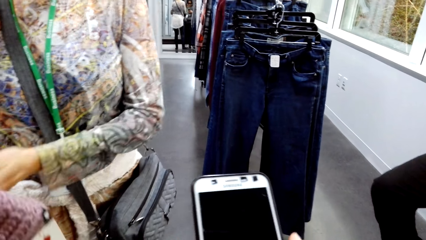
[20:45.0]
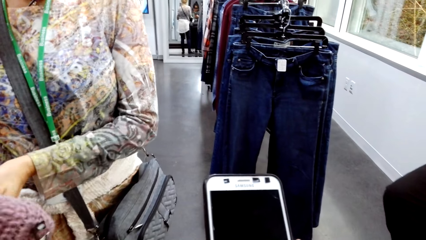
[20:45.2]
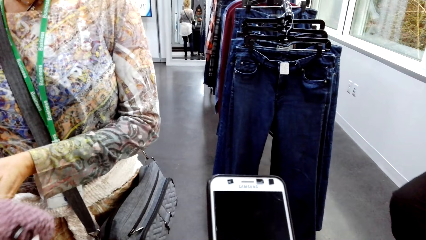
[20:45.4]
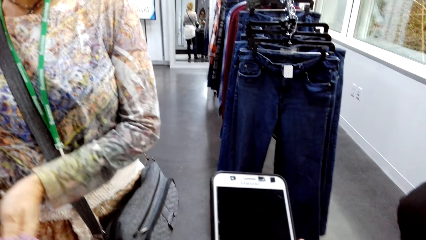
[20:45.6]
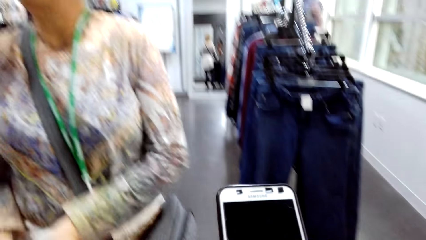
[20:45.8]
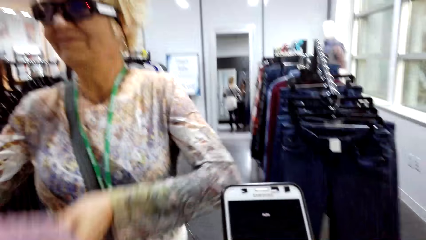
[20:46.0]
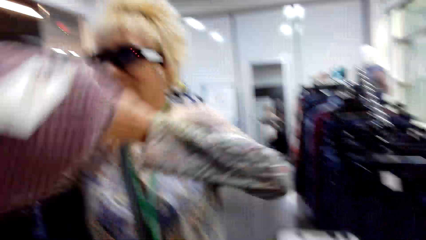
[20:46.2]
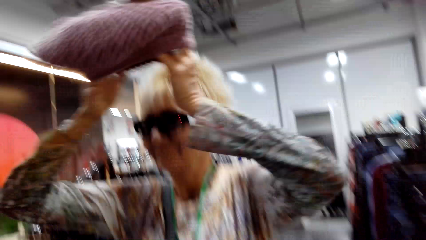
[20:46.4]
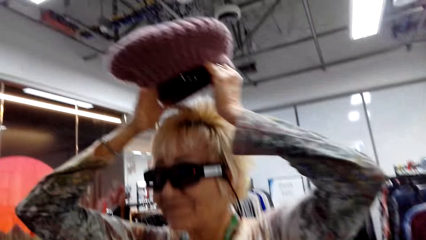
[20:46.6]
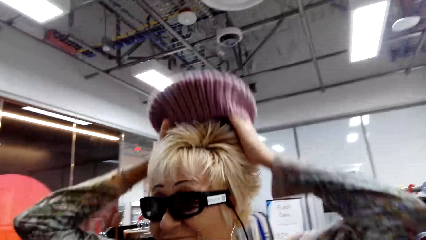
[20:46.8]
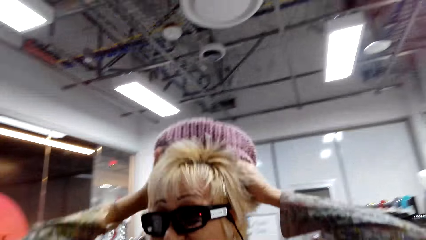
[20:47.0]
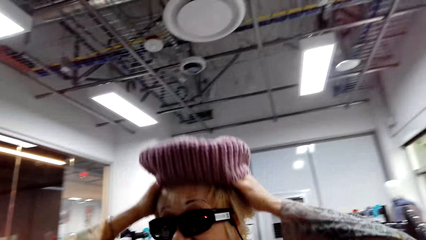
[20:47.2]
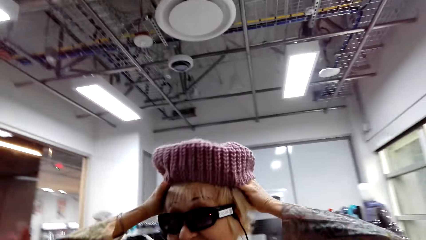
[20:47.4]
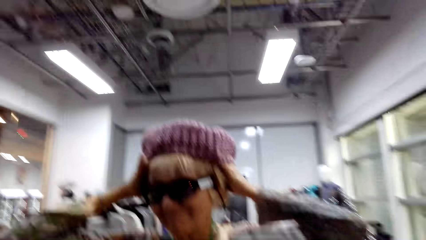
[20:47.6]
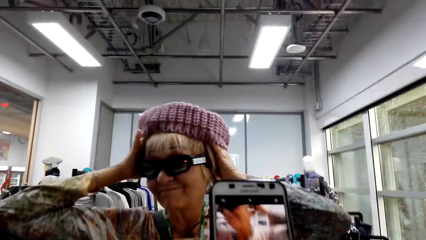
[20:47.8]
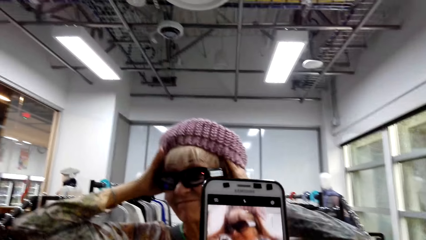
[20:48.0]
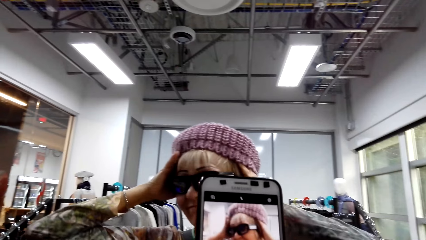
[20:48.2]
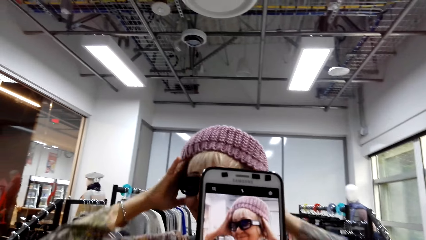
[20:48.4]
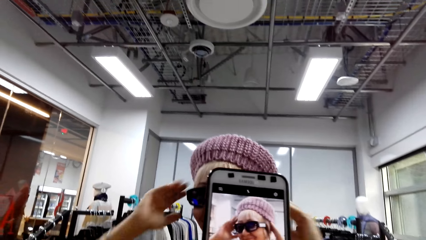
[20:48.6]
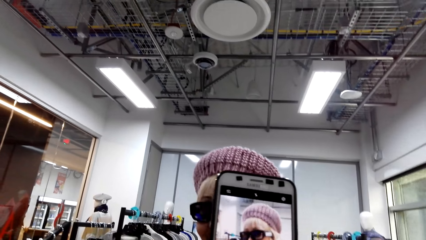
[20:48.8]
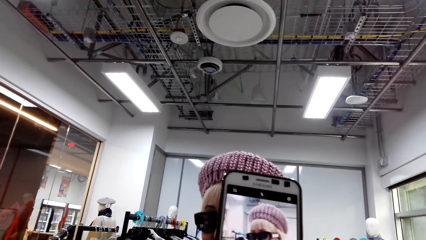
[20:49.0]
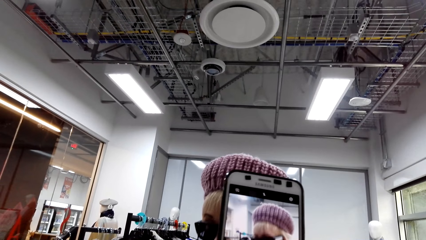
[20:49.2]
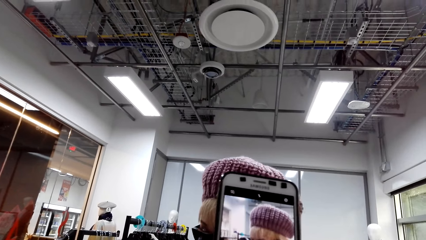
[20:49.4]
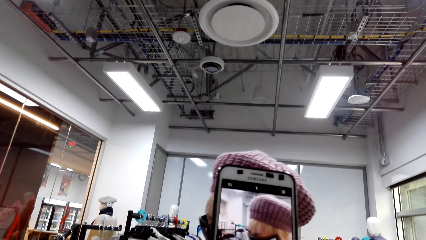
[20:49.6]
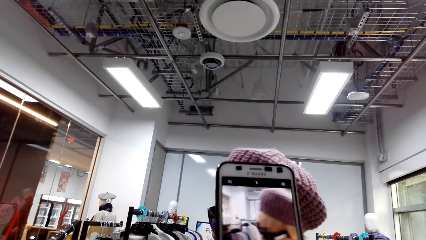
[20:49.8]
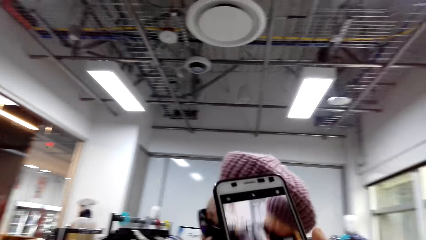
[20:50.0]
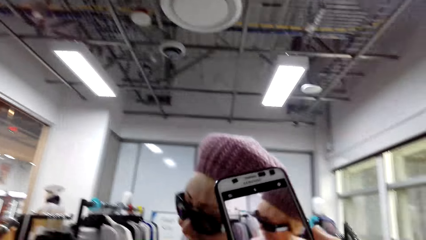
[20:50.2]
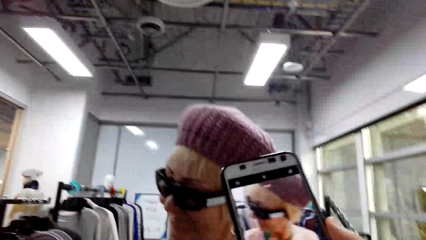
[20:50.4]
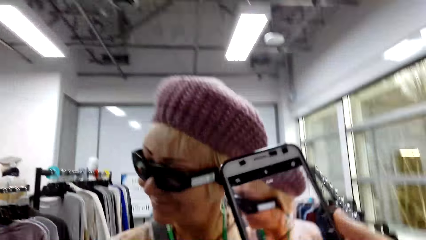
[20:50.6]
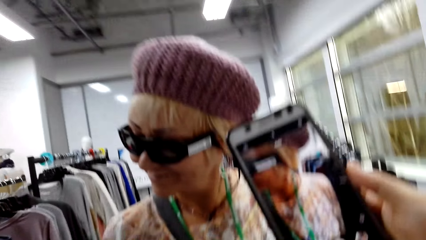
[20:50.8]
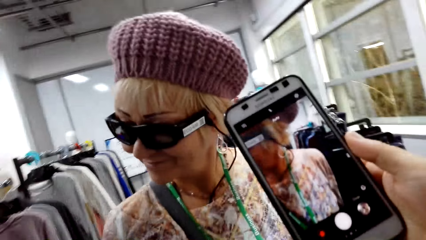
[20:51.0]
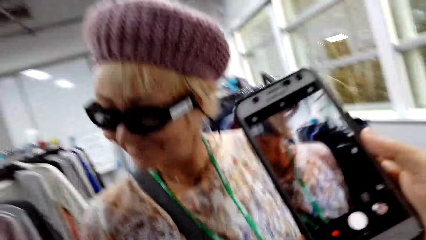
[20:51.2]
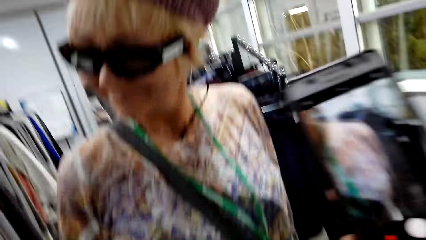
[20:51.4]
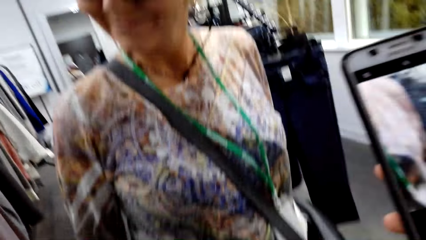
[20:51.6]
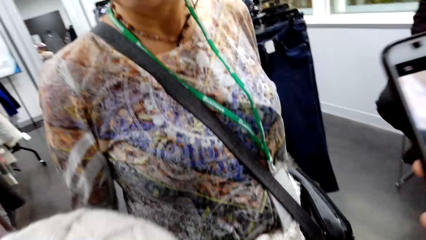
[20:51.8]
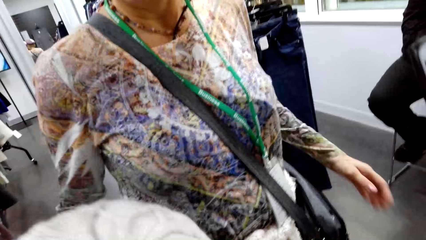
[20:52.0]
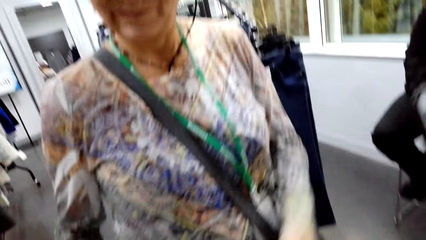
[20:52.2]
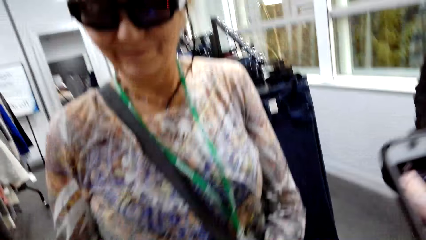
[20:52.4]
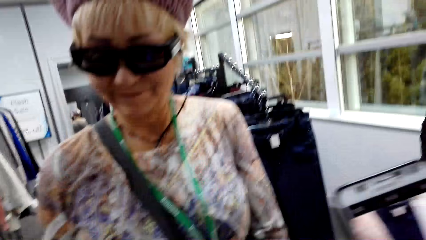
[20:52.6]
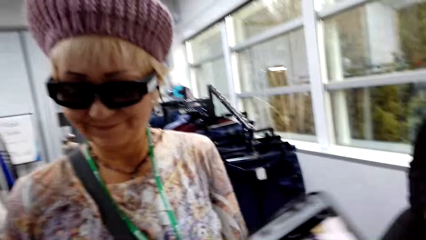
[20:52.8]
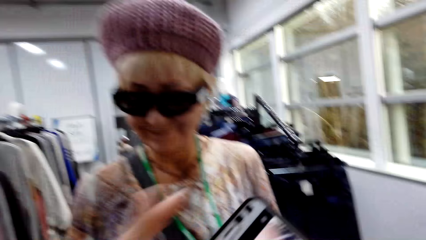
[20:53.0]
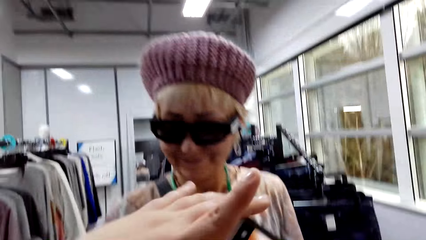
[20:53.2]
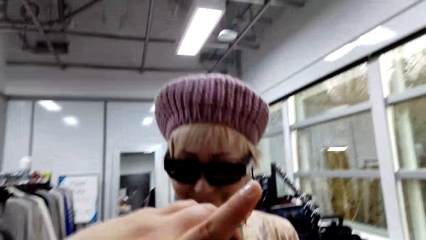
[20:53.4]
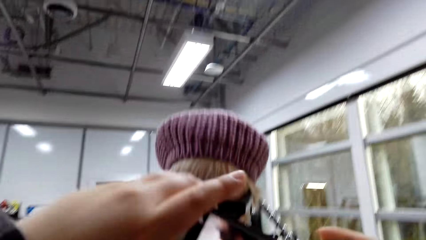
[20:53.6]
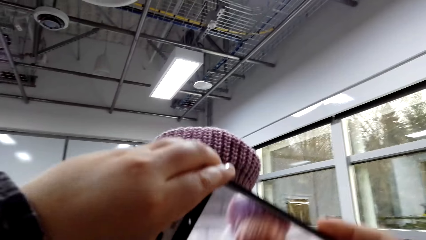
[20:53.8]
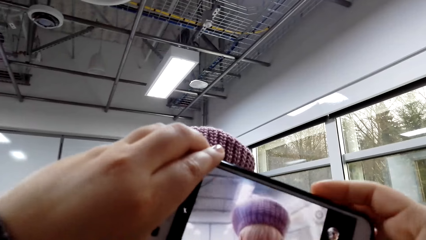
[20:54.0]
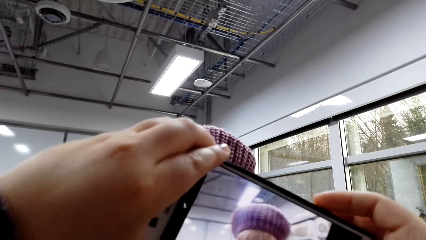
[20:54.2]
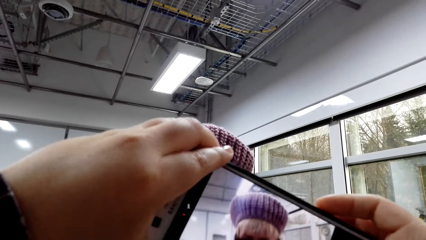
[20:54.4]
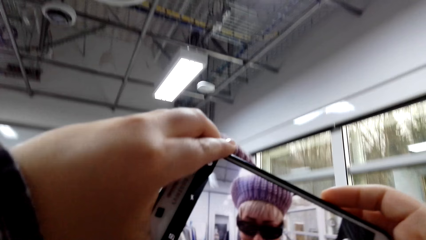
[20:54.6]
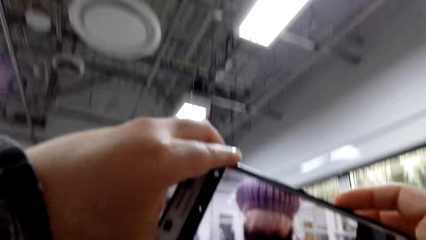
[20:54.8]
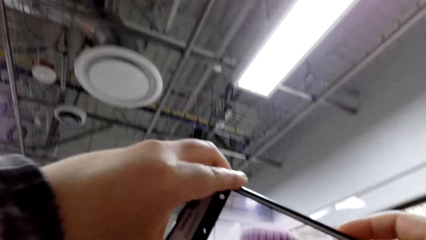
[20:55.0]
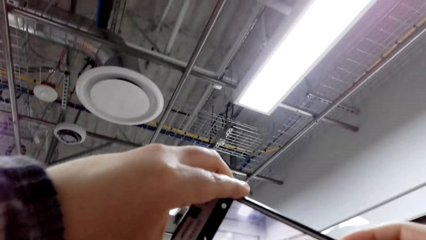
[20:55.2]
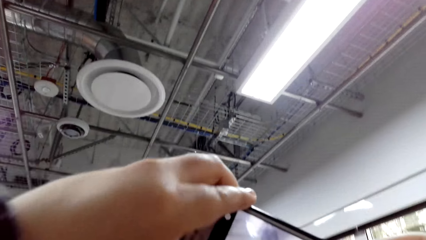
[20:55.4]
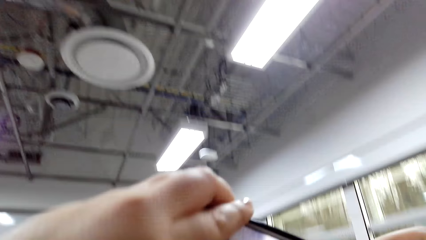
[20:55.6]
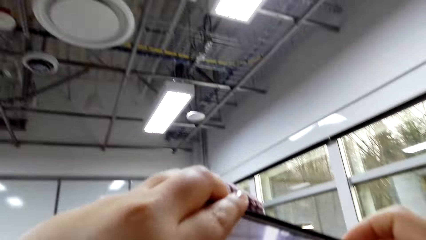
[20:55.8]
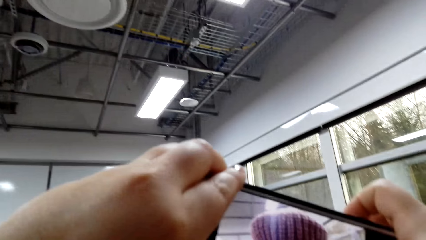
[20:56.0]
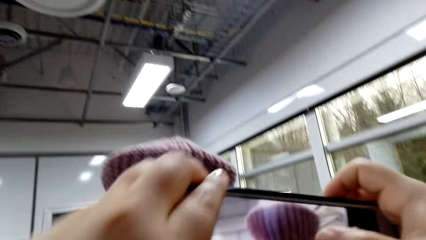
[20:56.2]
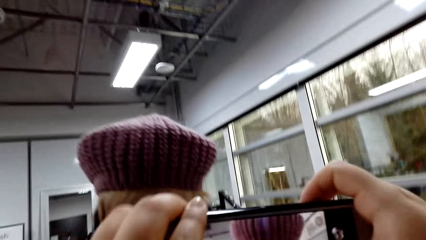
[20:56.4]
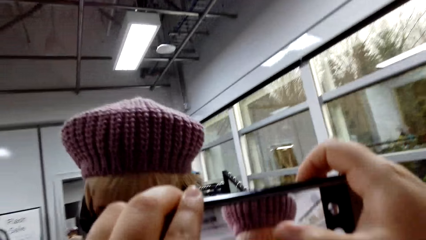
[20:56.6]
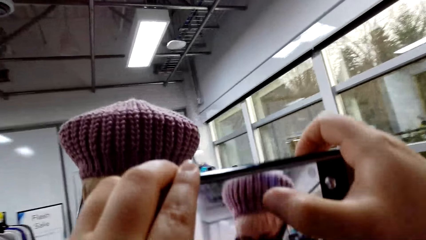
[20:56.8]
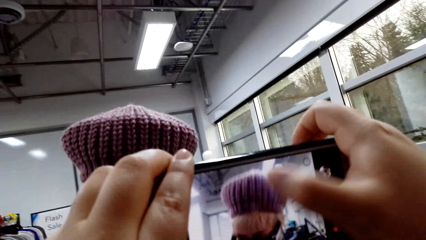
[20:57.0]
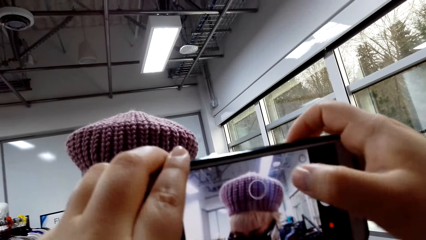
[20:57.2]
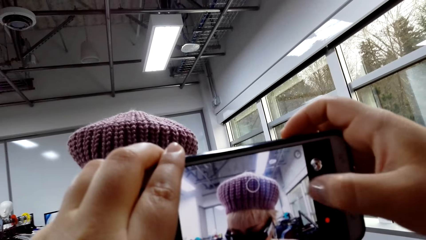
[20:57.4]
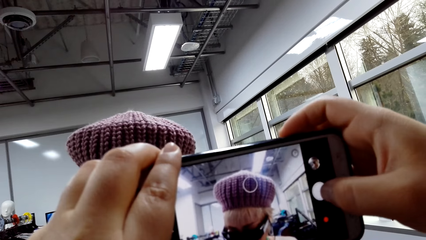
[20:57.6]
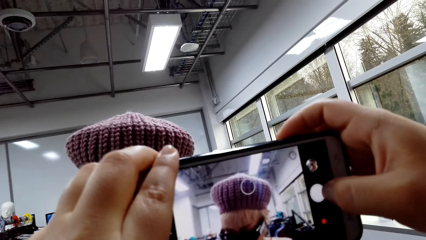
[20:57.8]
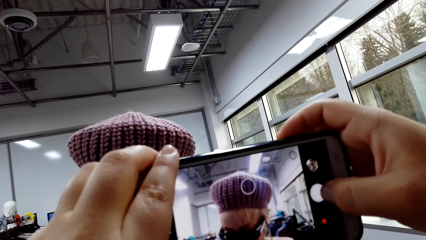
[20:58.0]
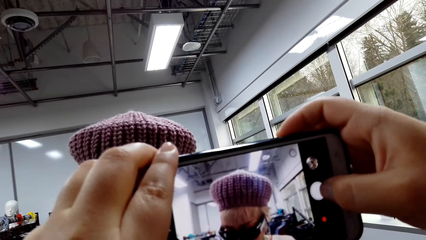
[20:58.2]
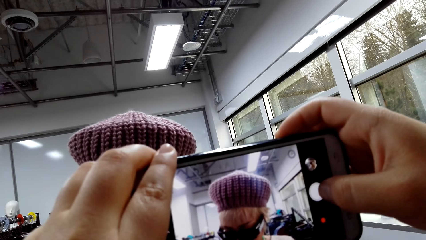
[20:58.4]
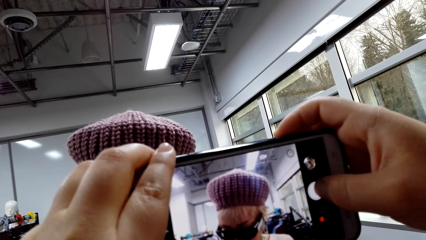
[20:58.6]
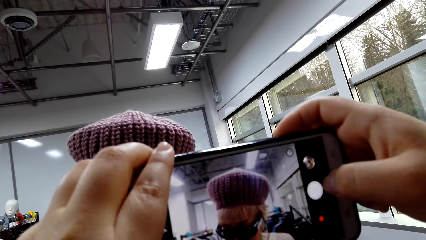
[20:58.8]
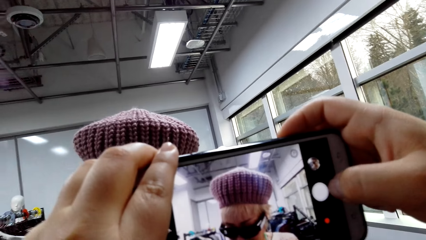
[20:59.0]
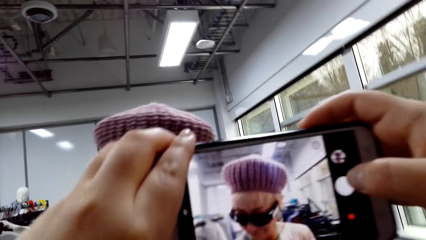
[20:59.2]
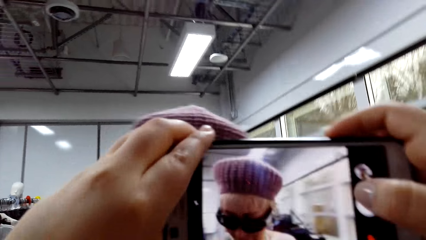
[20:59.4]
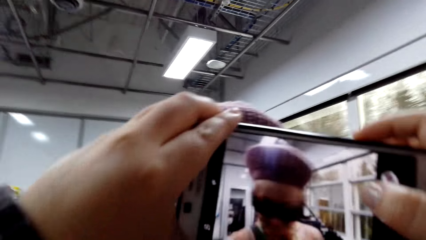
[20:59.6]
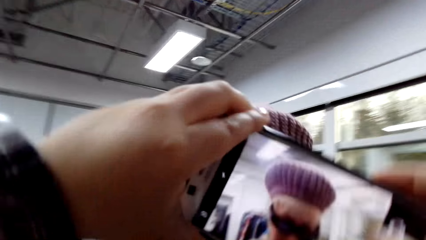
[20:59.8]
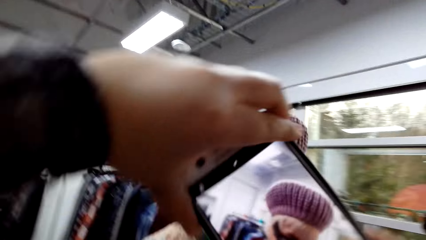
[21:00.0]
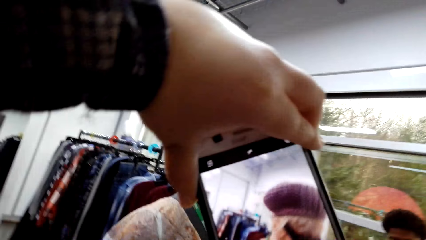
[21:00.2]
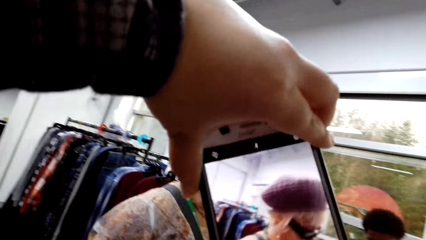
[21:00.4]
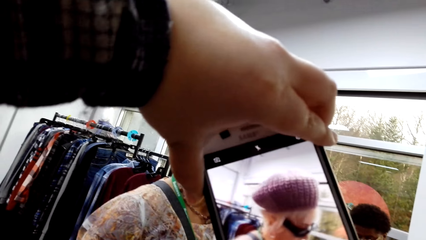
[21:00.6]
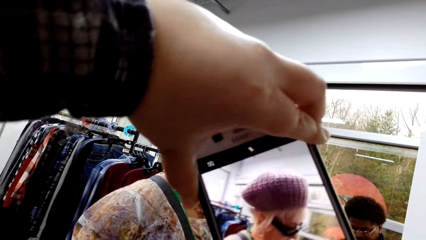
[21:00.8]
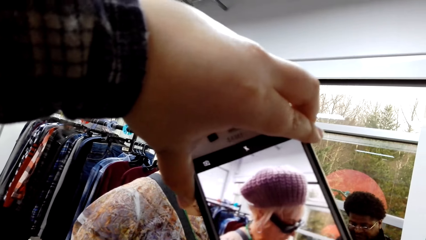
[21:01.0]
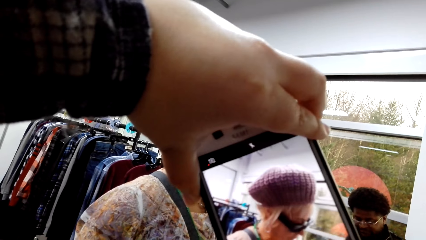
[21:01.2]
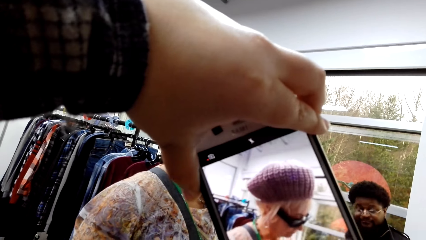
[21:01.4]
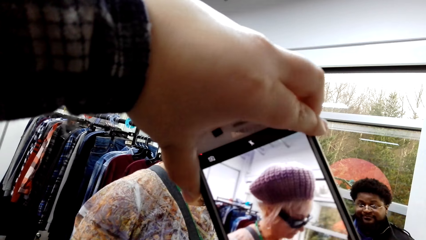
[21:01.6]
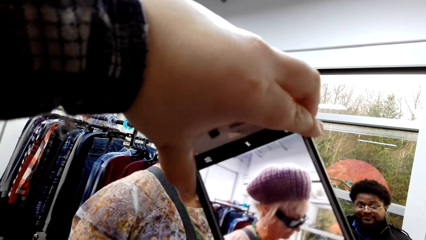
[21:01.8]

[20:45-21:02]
The camera wearer scrolls on a phone. A lady puts on a hat. The camera wearer takes a picture of the lady with the hat. They give the lady the hat. They take a picture of the lady with the hat.
